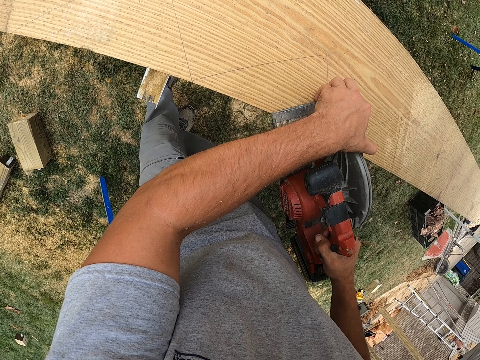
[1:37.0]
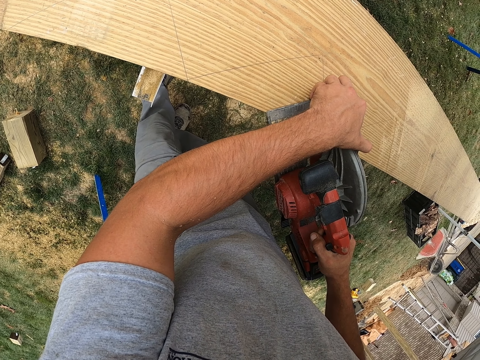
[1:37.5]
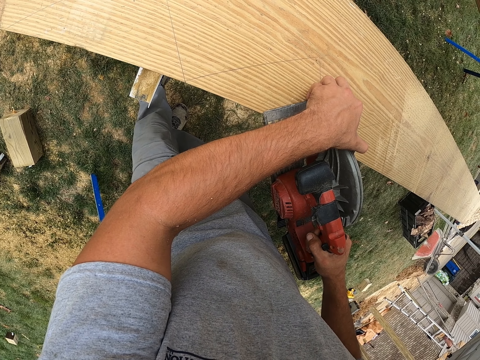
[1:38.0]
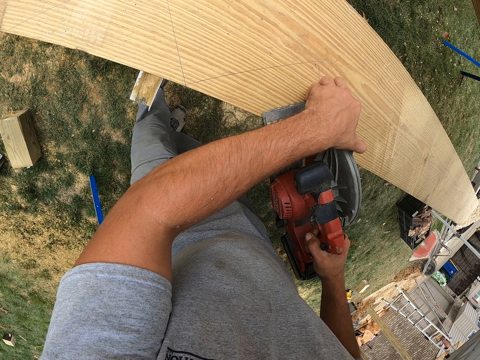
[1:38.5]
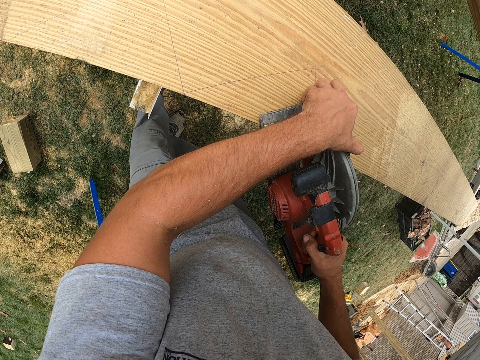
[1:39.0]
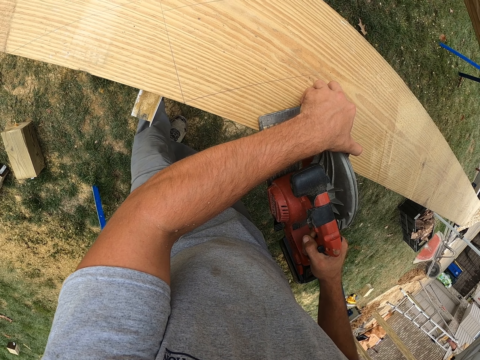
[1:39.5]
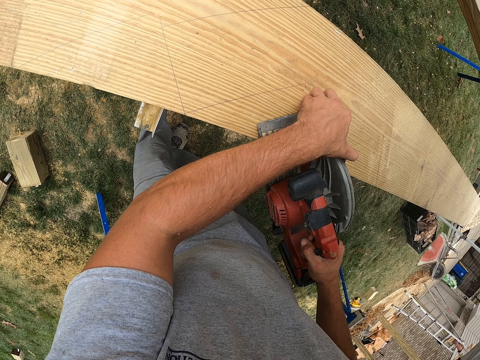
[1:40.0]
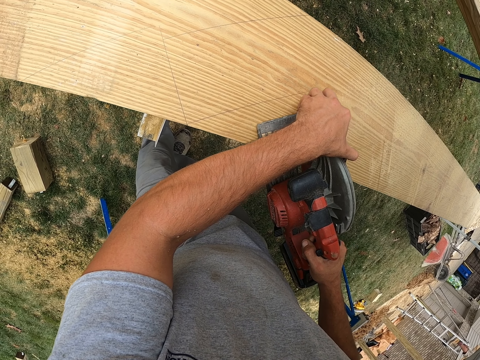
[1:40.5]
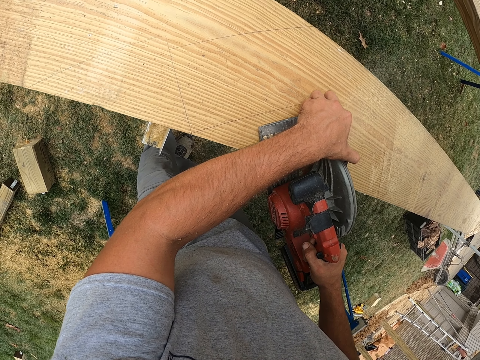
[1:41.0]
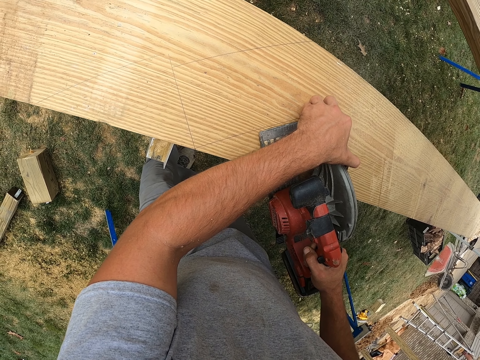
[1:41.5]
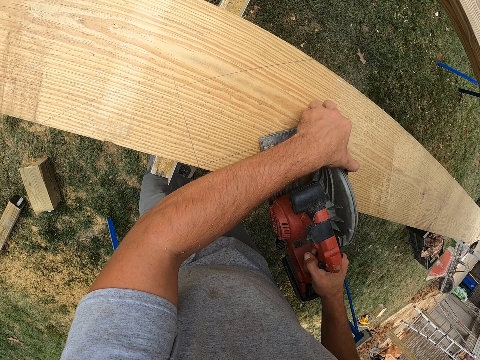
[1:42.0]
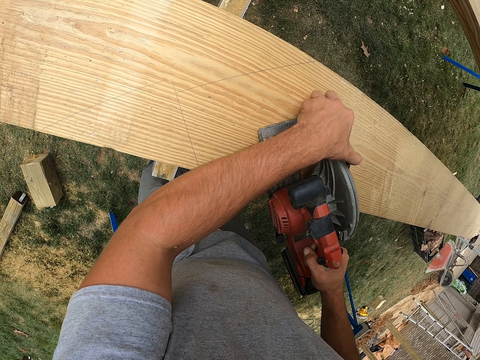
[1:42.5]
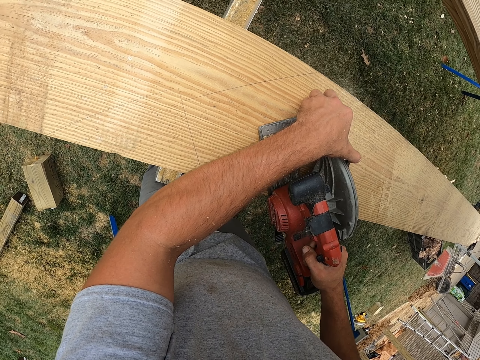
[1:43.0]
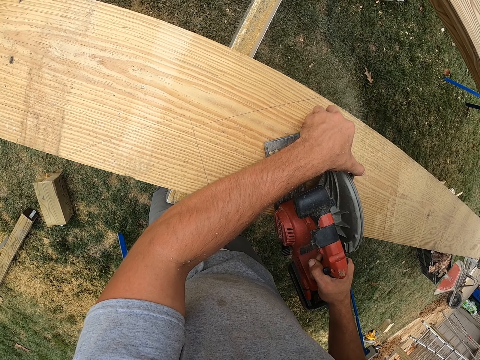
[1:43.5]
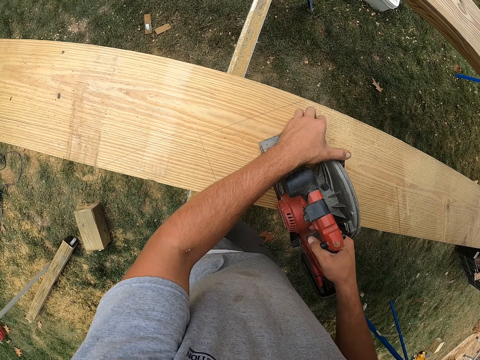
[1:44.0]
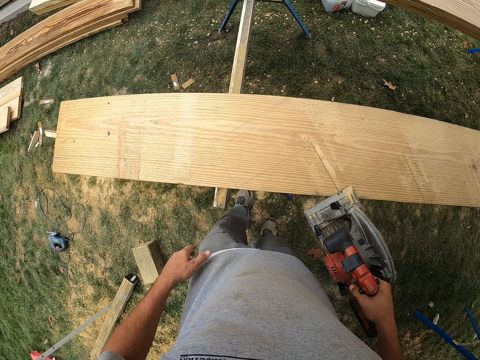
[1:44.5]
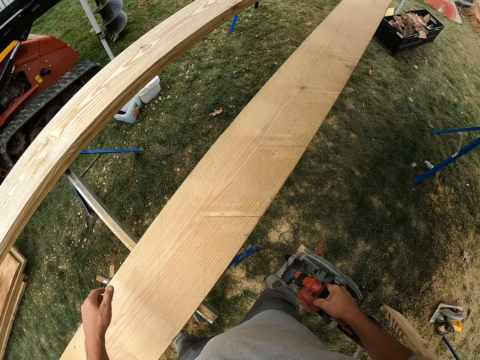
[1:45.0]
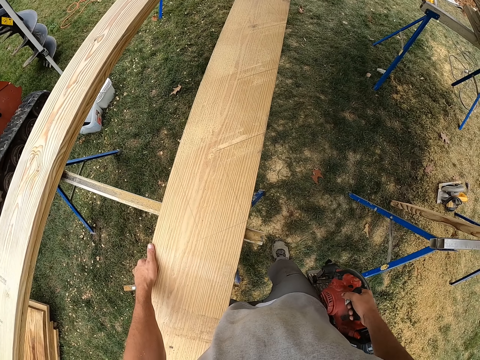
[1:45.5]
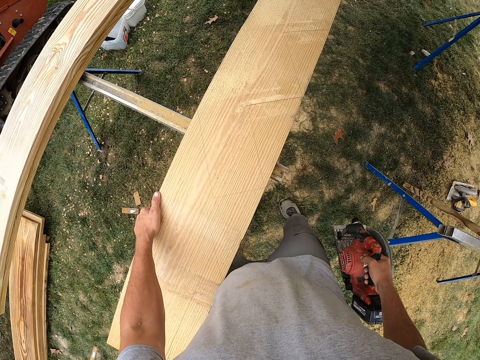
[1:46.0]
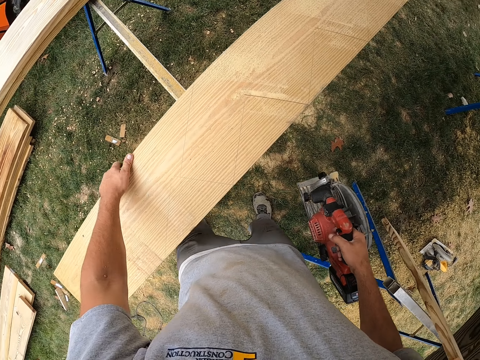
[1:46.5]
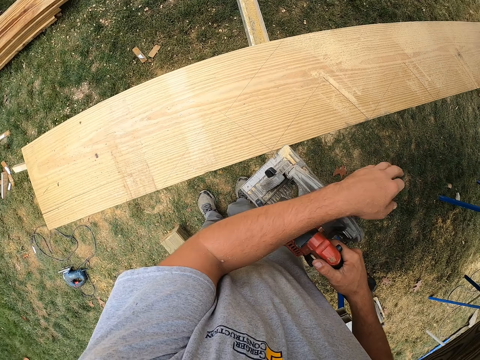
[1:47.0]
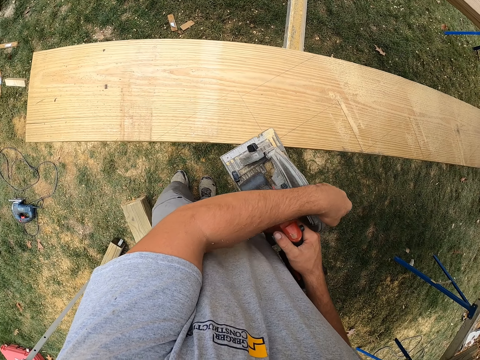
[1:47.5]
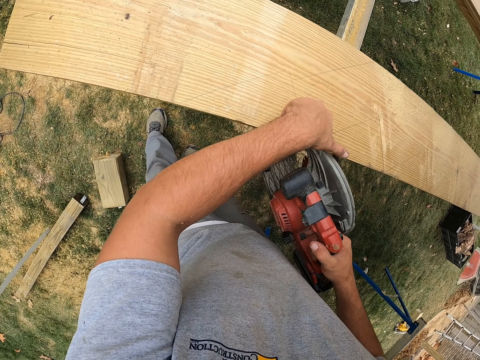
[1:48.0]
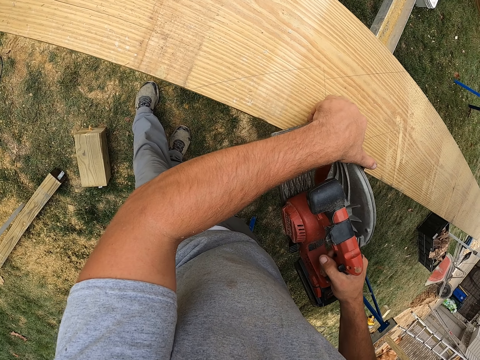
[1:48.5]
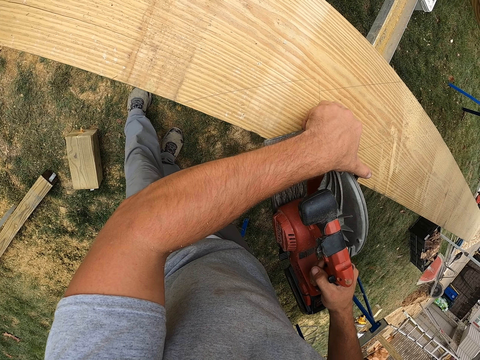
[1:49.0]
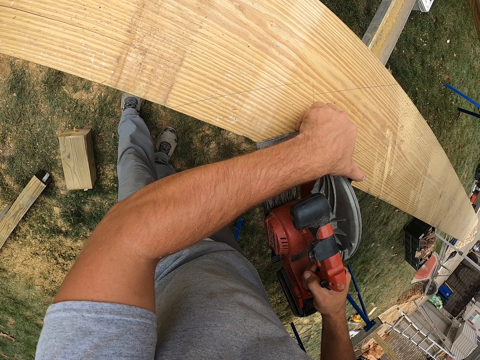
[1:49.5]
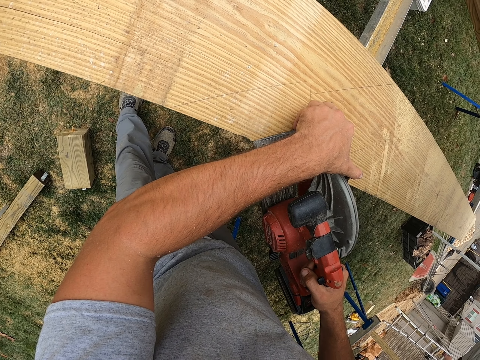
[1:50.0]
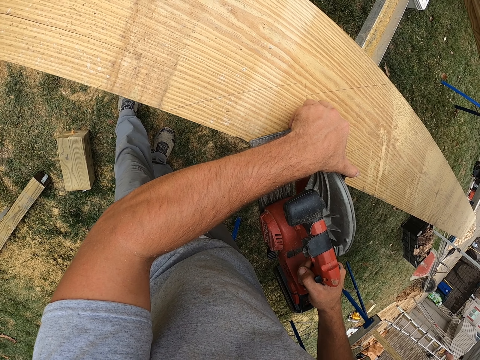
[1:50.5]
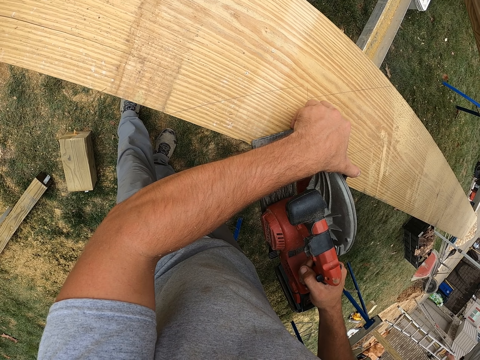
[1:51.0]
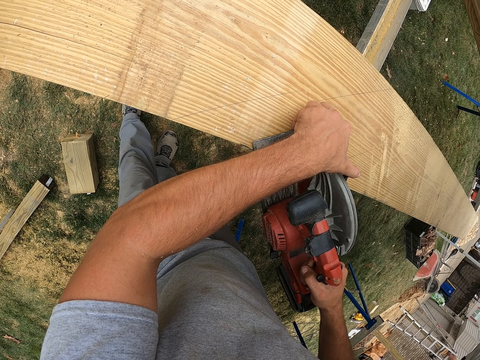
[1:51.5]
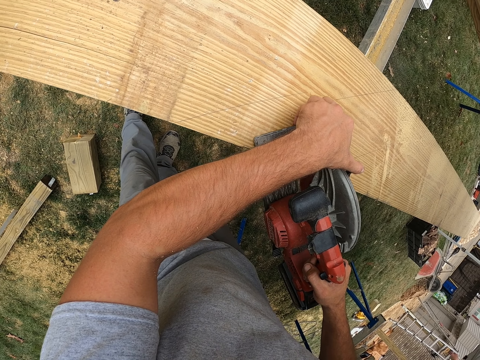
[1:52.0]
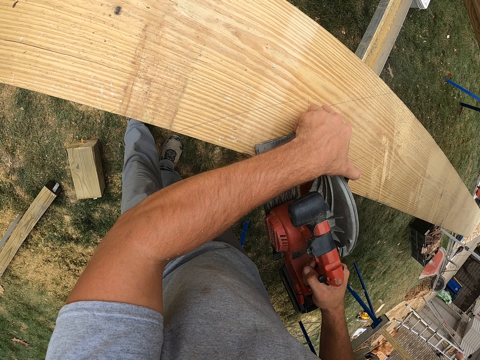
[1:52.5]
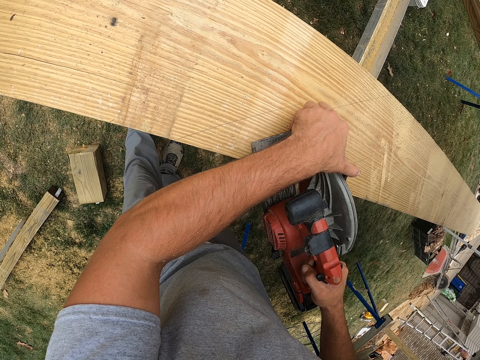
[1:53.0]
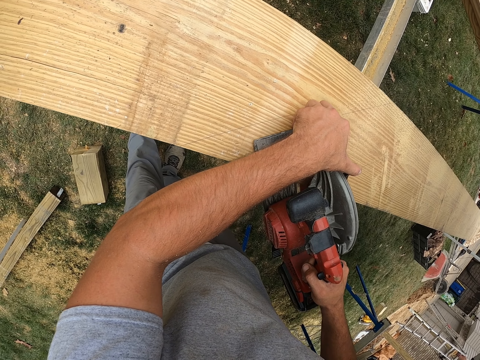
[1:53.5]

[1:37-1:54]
The camera wearer cuts wood with a wood circular saw or jigsaw. They align the wood, pull a piece of wood, align the jigsaw, pull the power trigger, and cut the wood using the jigsaw.

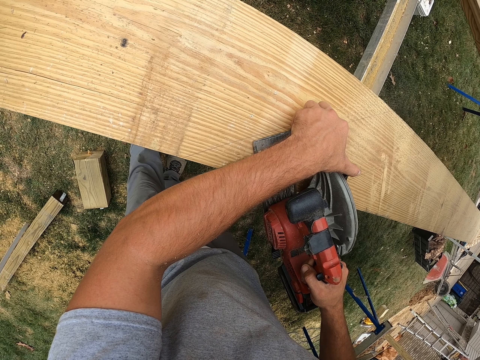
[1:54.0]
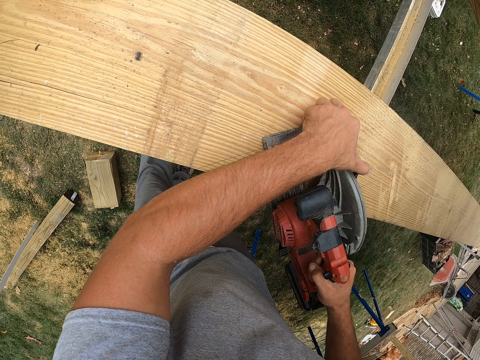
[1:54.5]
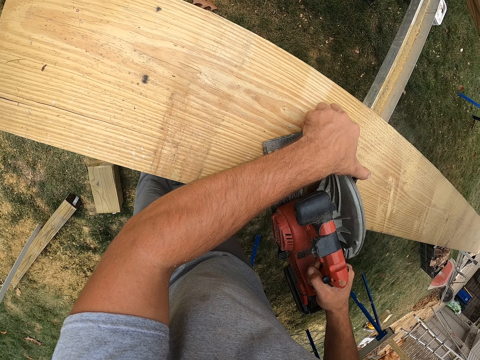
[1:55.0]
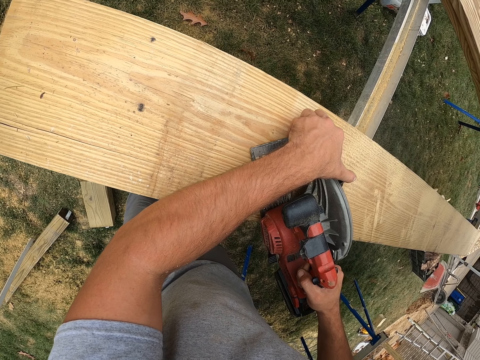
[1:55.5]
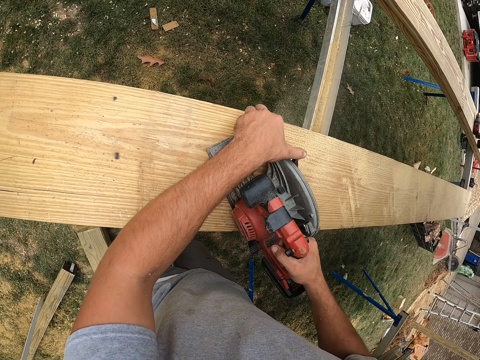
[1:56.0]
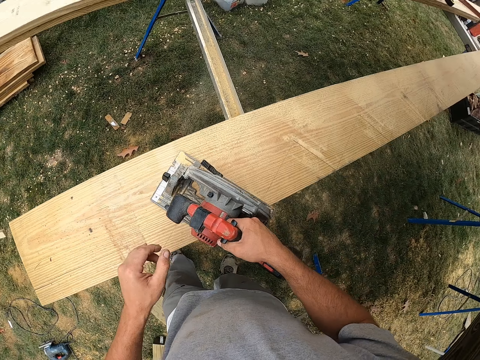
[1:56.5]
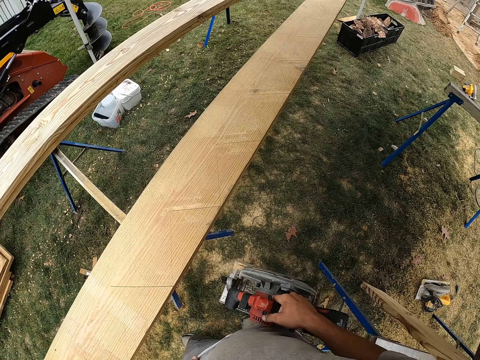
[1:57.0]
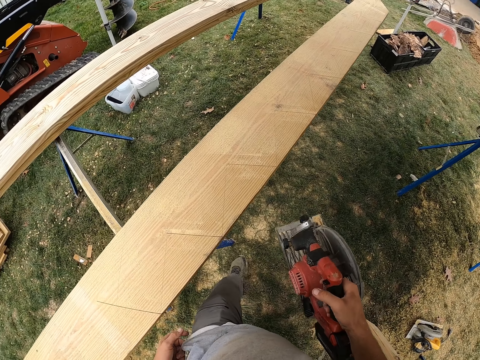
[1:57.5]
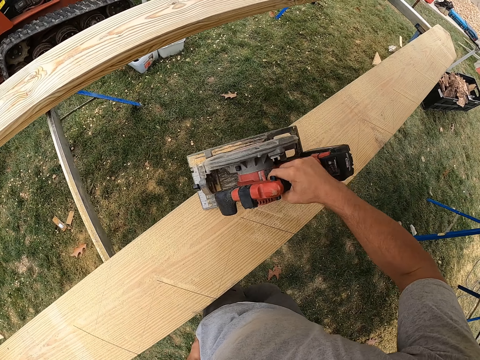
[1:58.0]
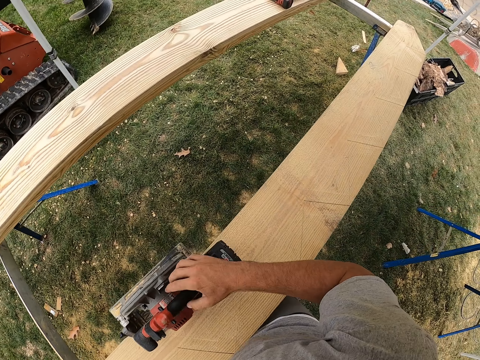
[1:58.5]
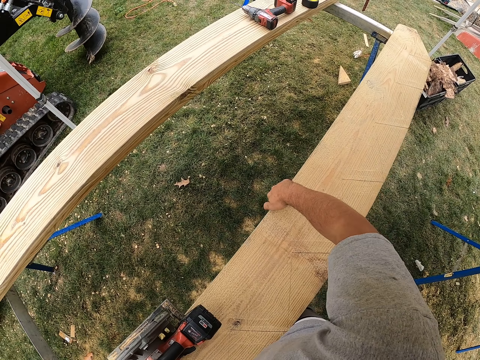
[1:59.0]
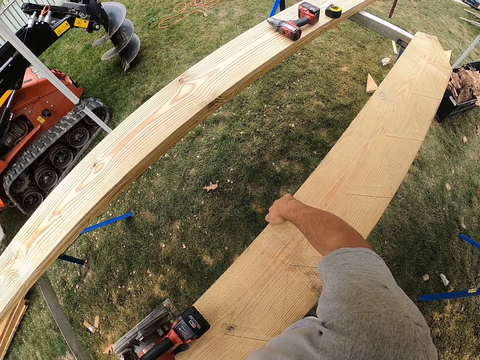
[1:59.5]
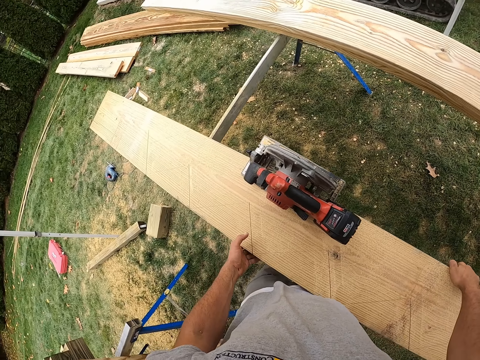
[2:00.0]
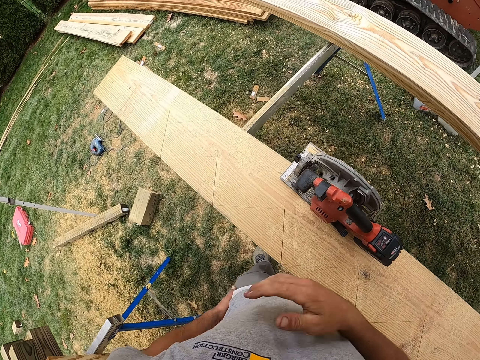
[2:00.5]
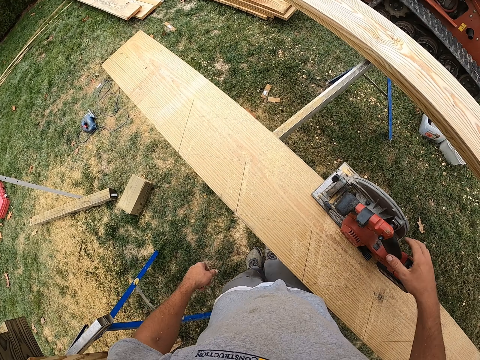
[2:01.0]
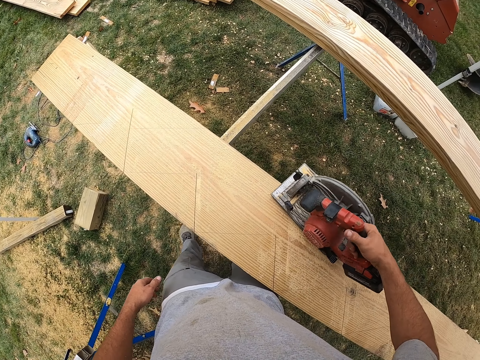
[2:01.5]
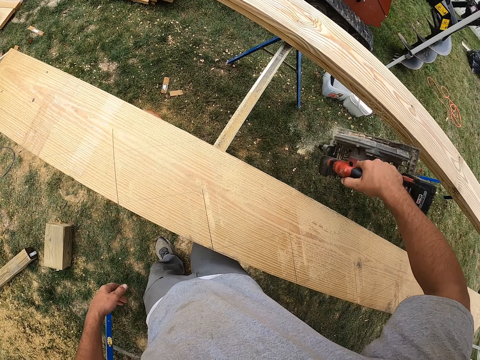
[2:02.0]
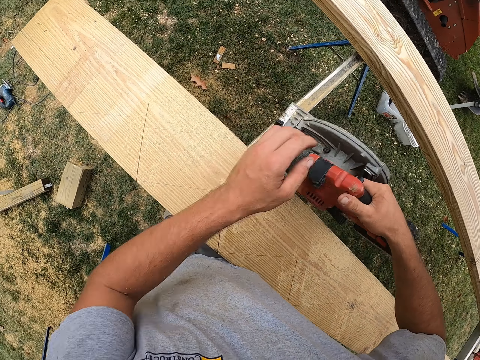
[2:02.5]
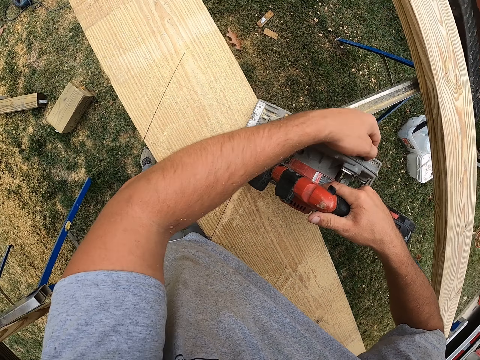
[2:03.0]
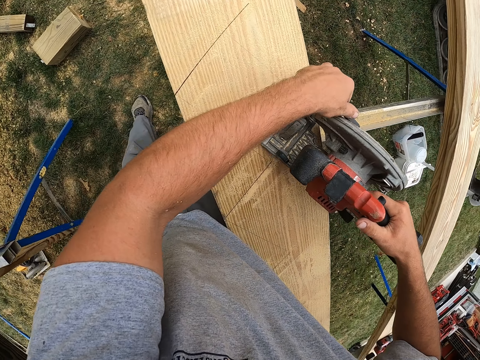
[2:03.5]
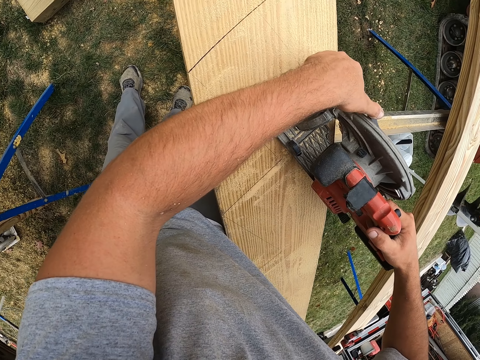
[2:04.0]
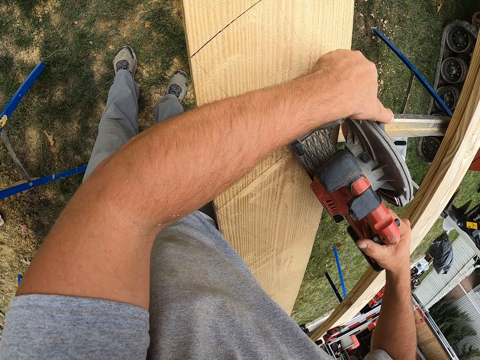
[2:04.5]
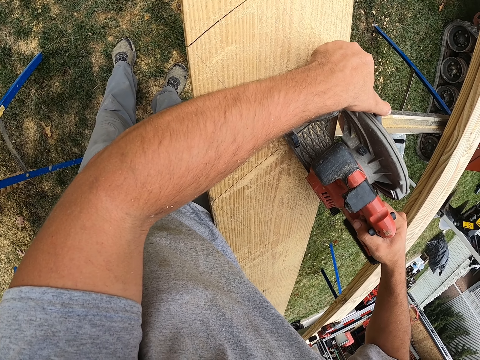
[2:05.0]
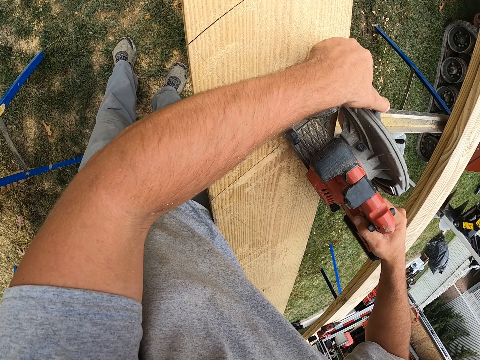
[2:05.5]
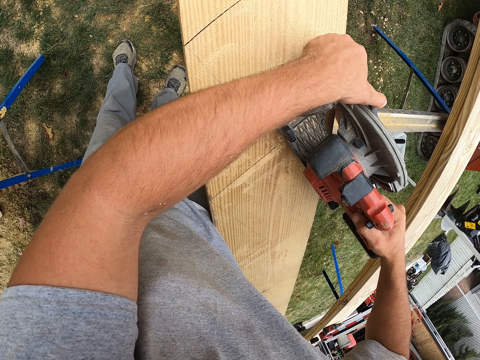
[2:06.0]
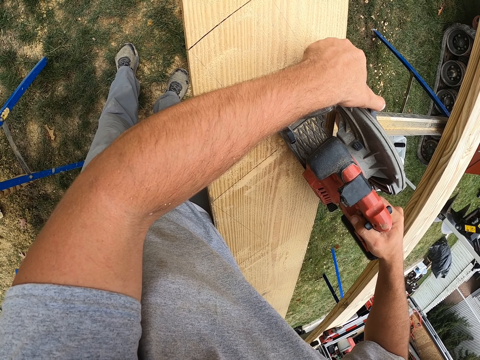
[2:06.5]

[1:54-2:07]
The camera wearer walks in the field. They put a jigsaw on the wood, move a piece of wood on the stand, and wipe a hand on the t-shirt. They pick up the jigsaw on the wood, shake dust on the jigsaw, and align the jigsaw. They pull the power trigger and cut the wood using the jigsaw.
